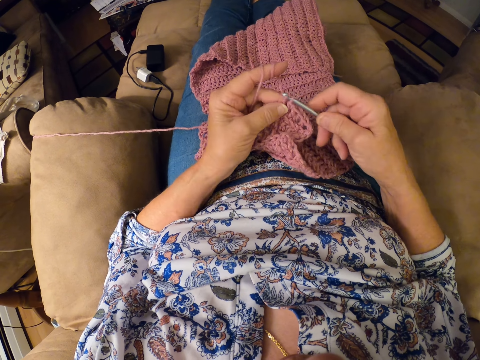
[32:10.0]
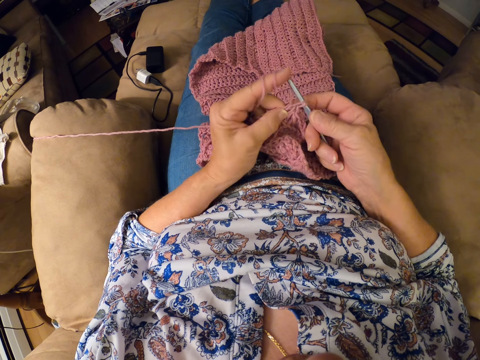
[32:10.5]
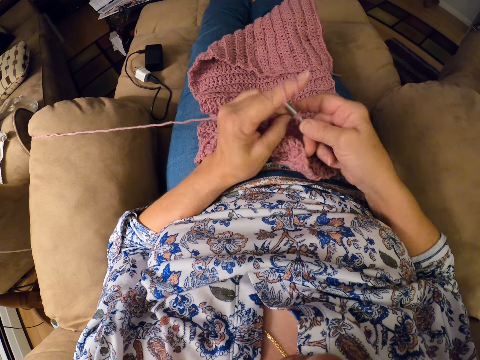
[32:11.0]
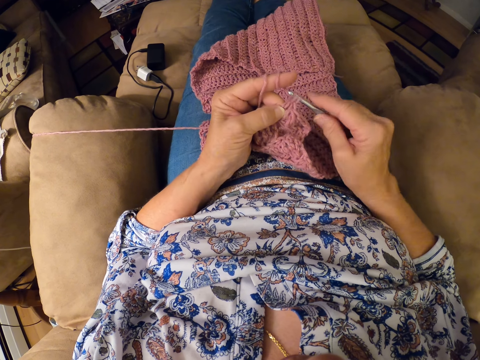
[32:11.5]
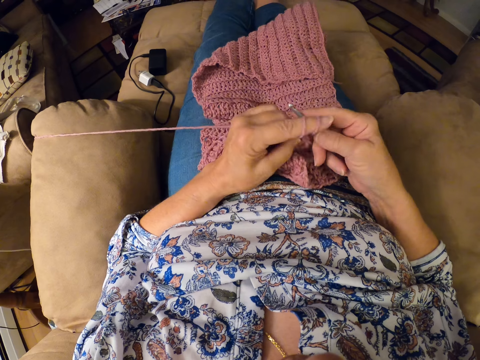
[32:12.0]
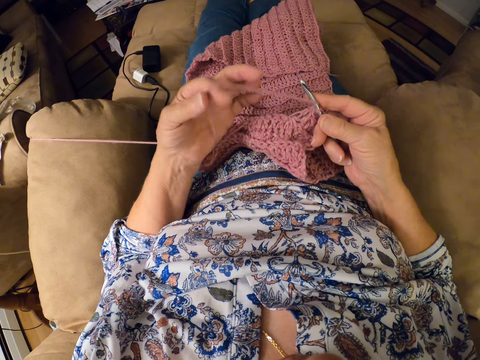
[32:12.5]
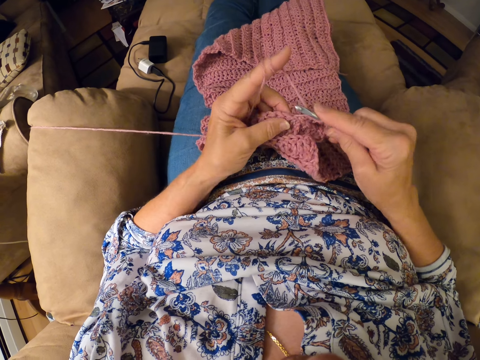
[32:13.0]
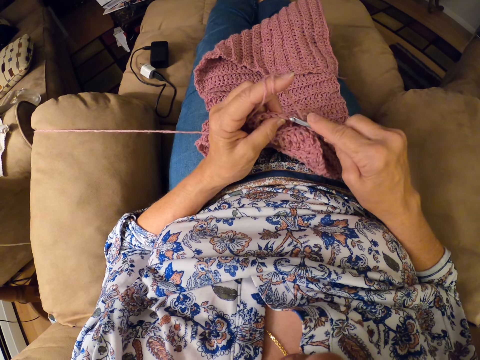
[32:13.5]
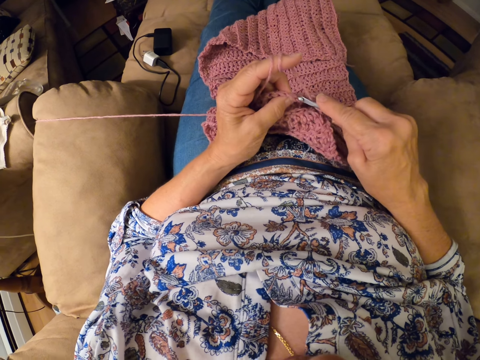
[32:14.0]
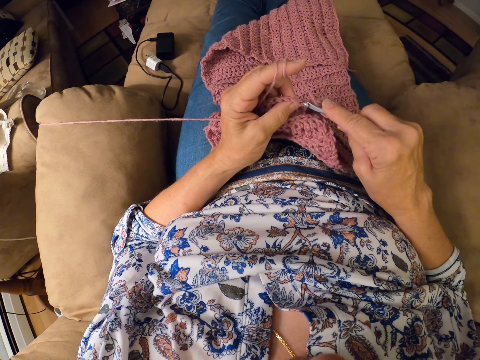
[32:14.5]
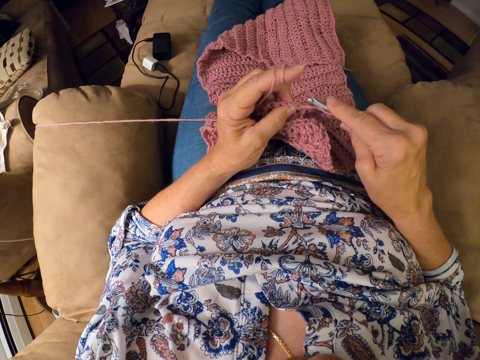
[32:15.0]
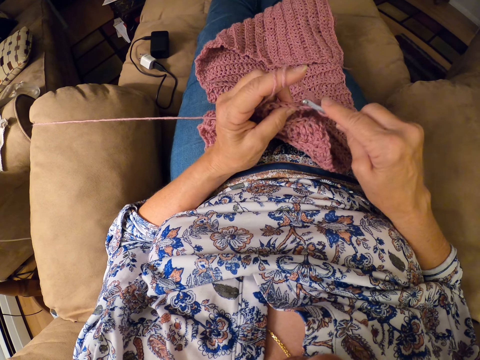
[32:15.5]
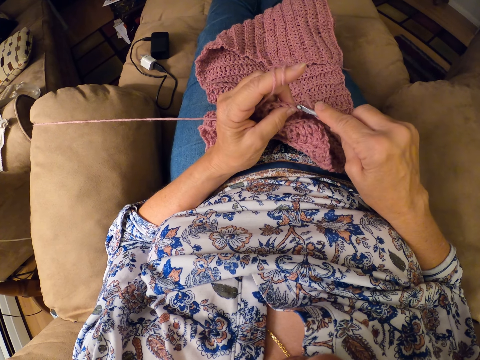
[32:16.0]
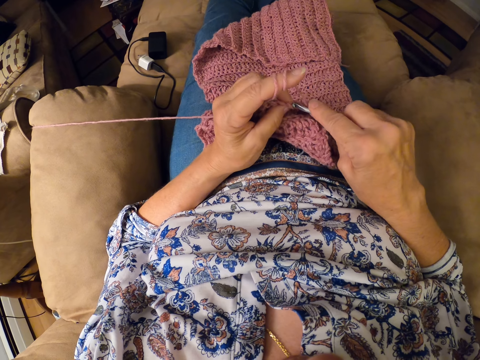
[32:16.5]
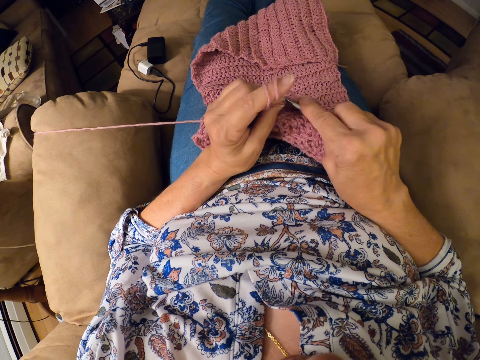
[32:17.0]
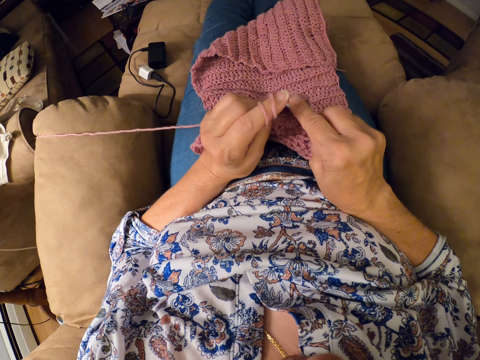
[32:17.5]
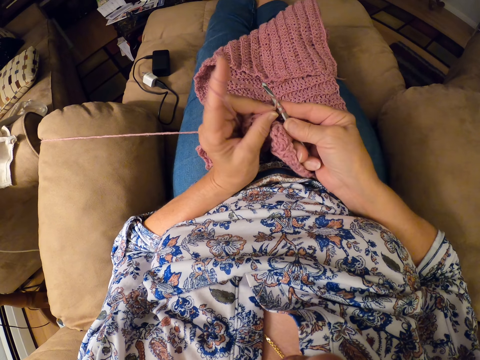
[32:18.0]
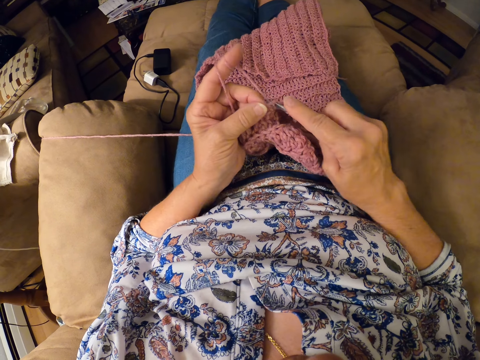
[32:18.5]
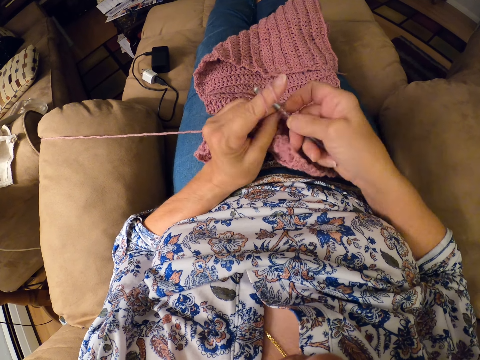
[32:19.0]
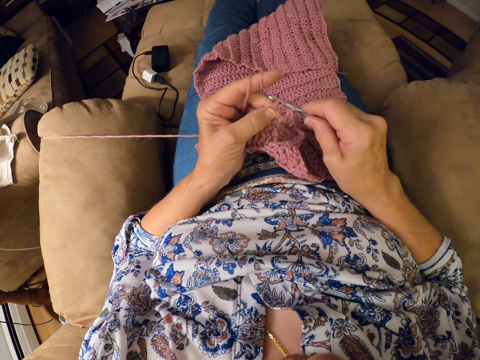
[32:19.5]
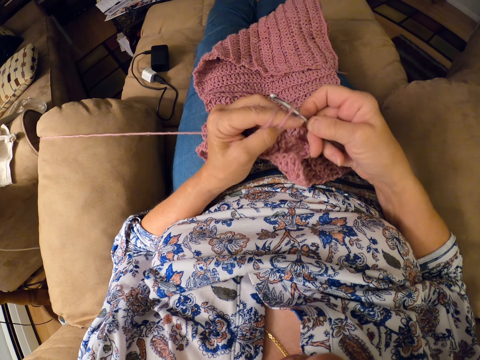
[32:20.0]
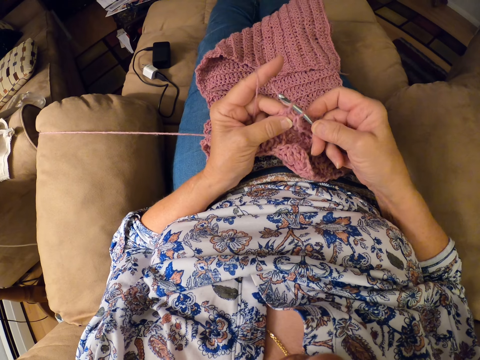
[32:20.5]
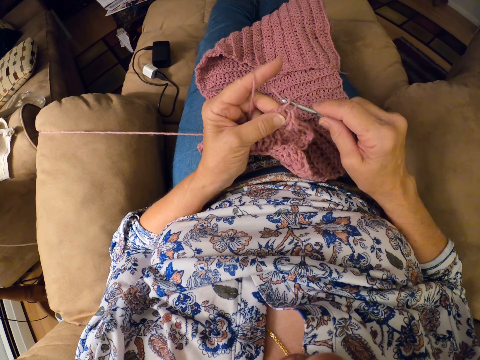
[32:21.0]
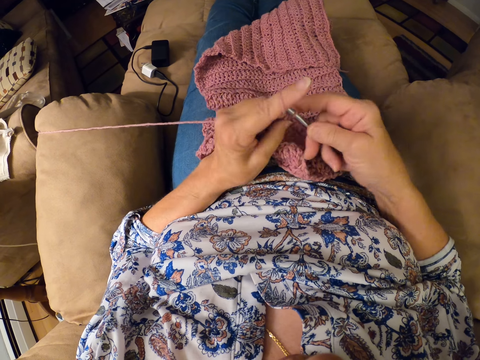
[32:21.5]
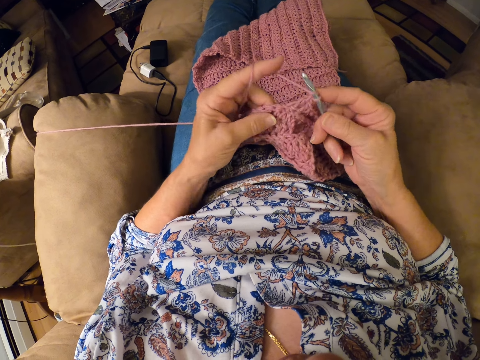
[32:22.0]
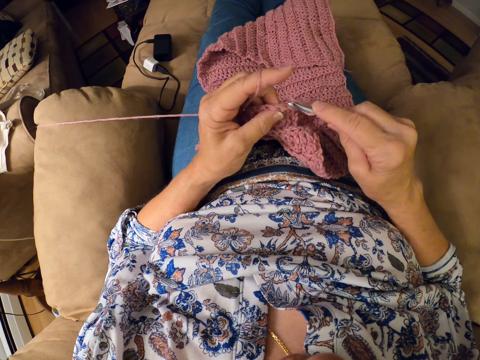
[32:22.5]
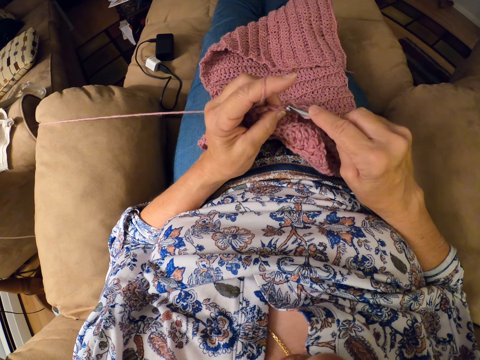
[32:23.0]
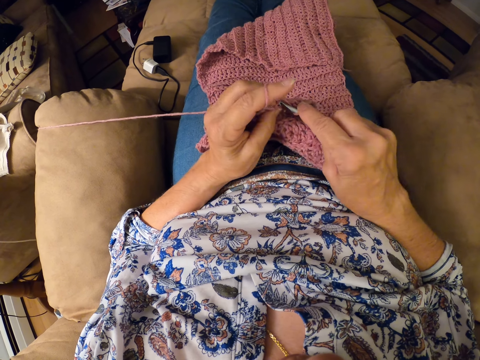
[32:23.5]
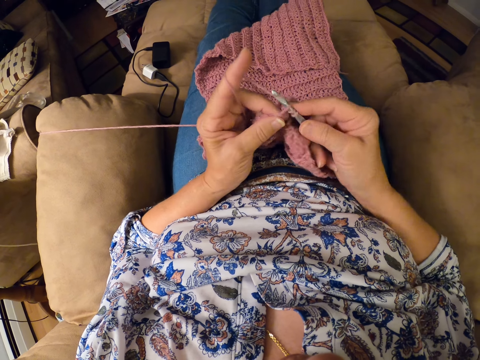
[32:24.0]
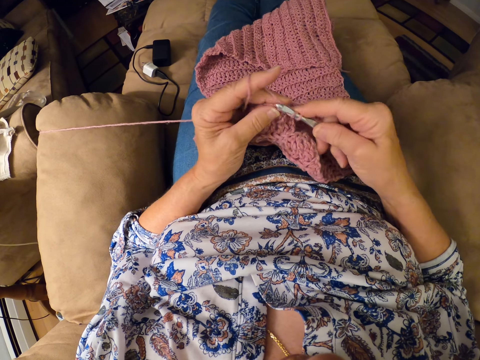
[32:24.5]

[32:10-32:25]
The camera wearer loops the yarn around the left hand index finger. They continue crocheting the yarn with the crocheting hook.

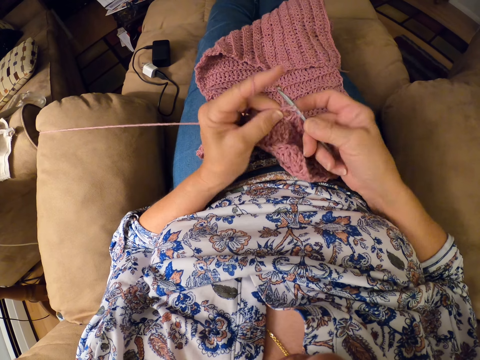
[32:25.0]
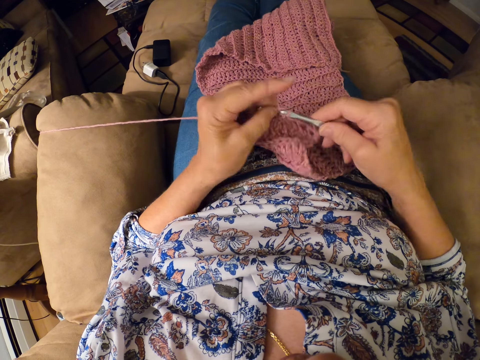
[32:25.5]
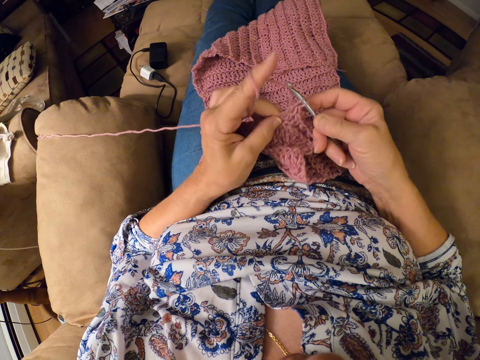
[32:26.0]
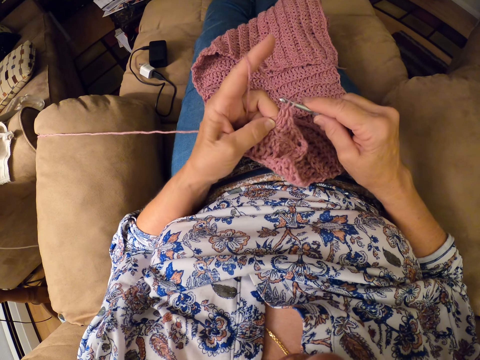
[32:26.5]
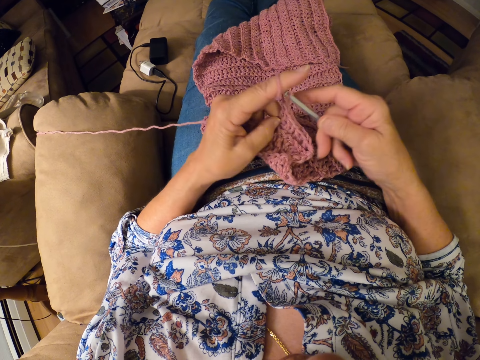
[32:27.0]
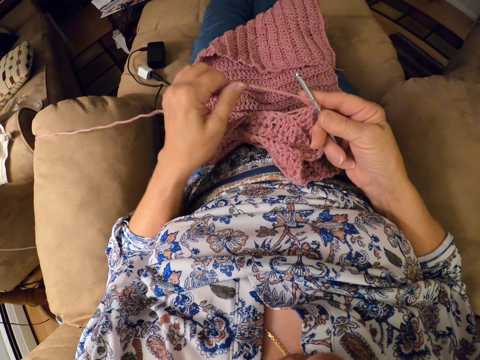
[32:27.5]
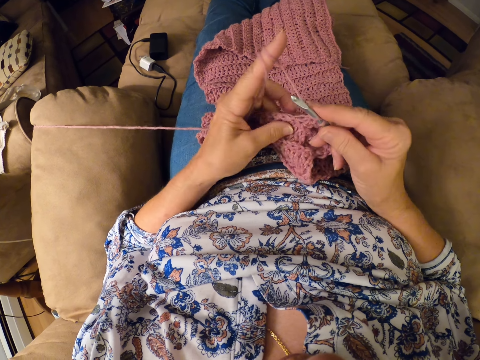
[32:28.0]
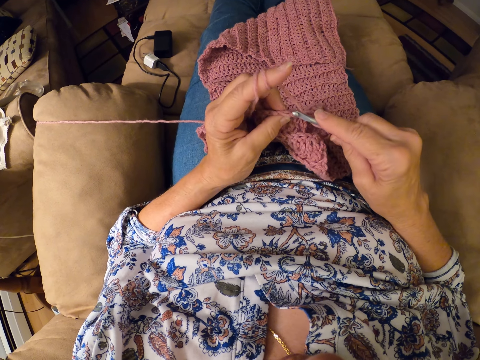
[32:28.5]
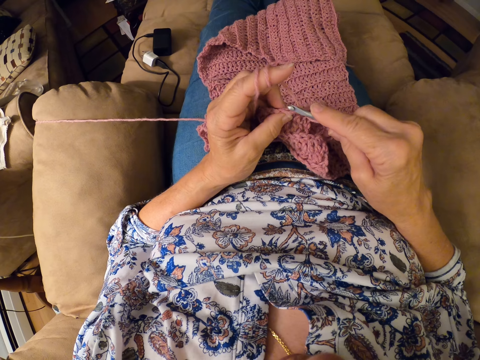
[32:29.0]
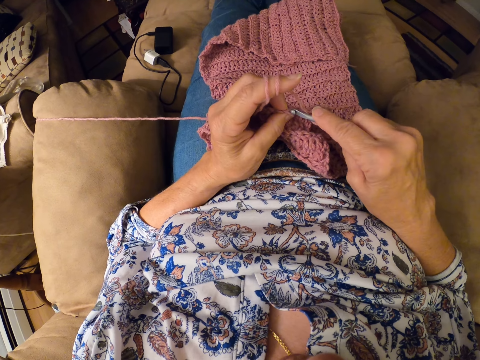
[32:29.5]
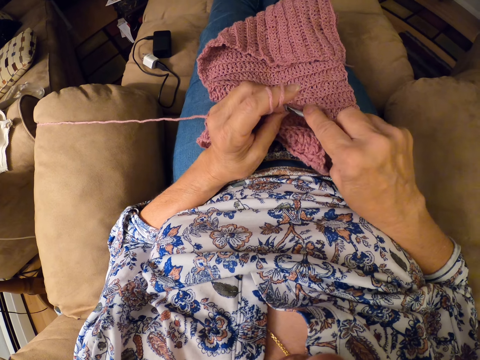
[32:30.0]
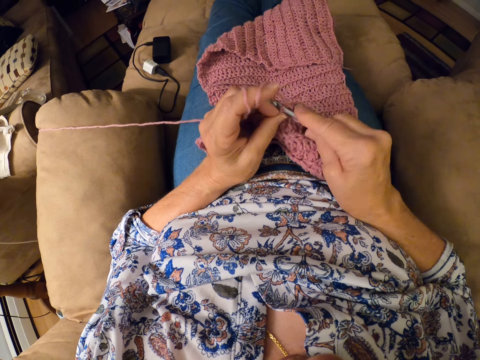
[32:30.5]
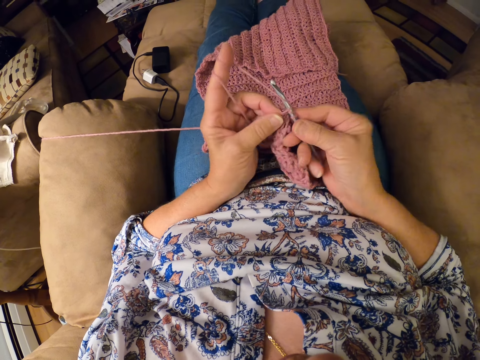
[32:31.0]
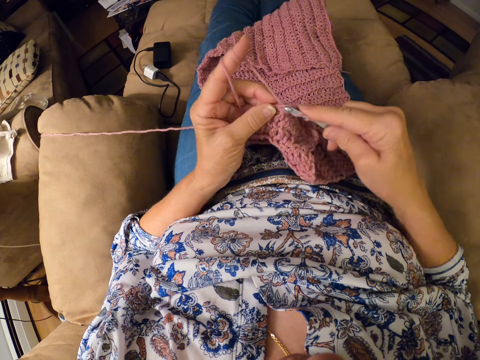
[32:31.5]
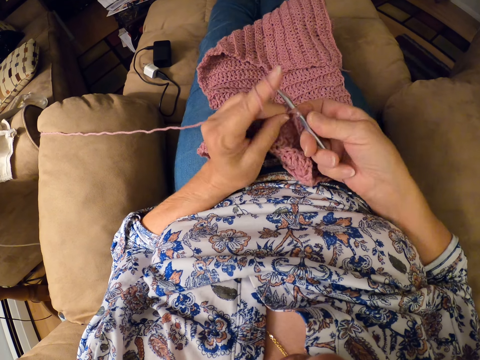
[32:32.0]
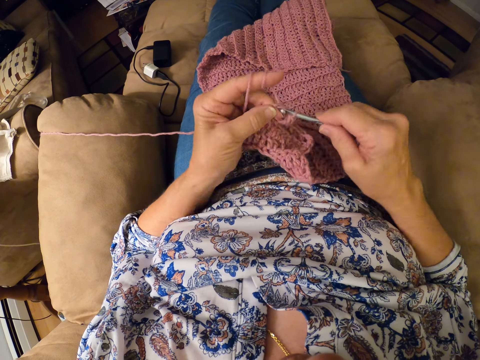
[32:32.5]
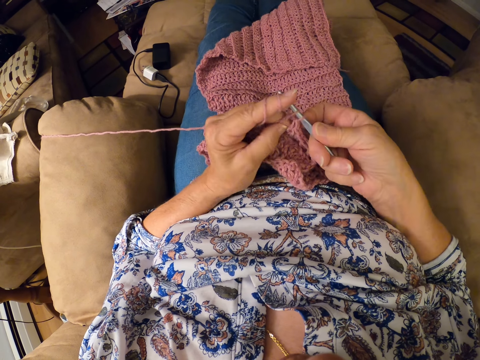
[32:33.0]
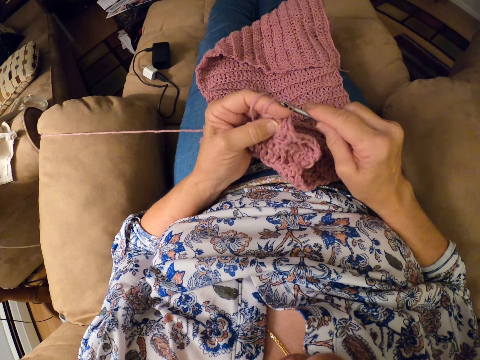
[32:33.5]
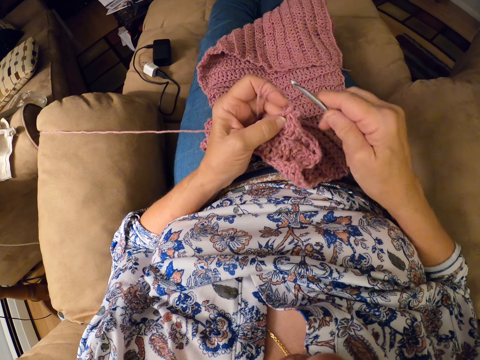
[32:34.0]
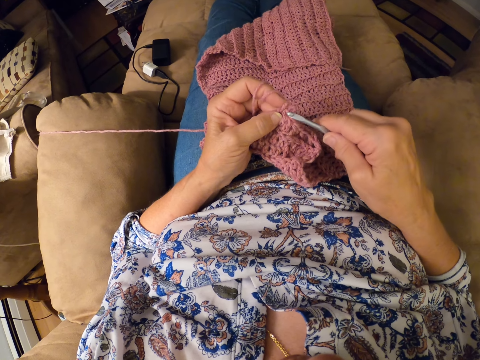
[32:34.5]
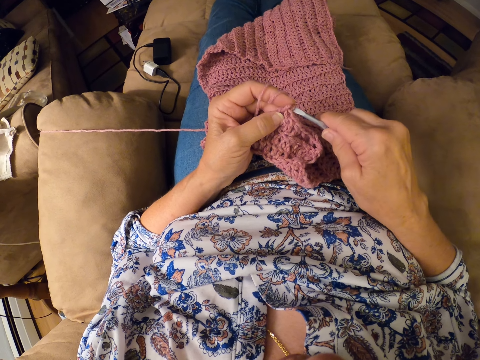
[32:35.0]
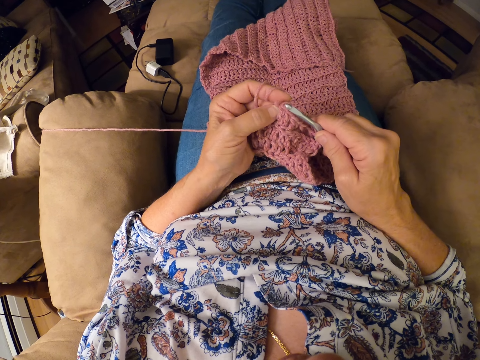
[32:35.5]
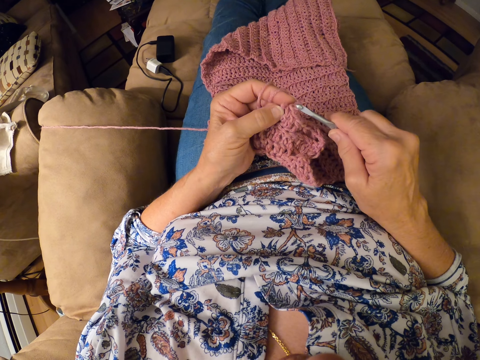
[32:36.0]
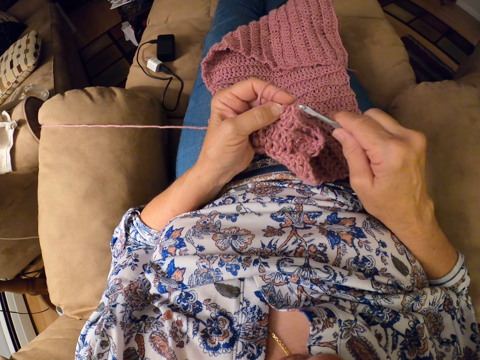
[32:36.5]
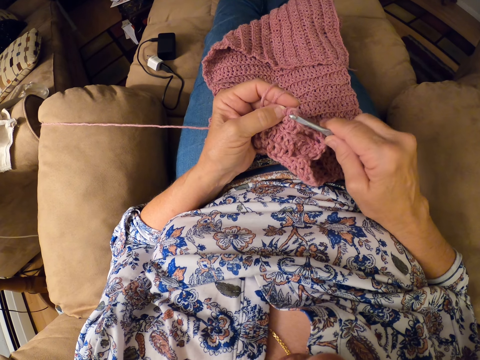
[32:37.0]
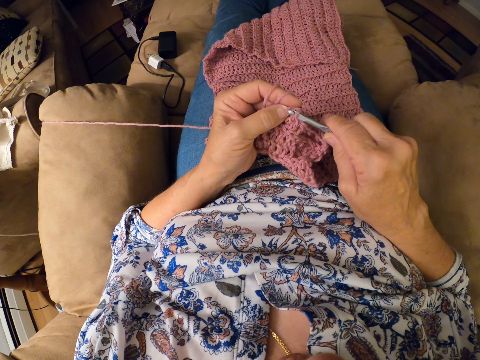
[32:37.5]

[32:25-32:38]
The camera wearer loops the yarn around the left hand index finger. They continue crocheting the yarn with the crocheting hook. They remove the crocheting hook from the yarn. They insert the crocheting hook back into the yarn.
